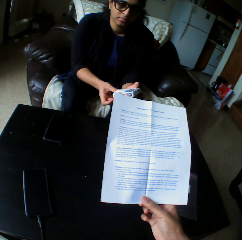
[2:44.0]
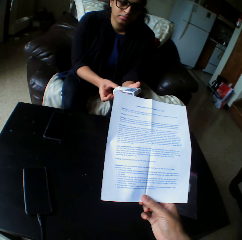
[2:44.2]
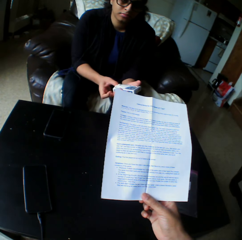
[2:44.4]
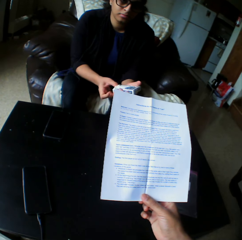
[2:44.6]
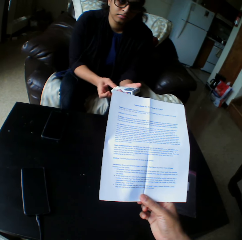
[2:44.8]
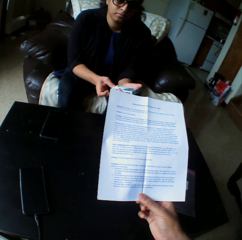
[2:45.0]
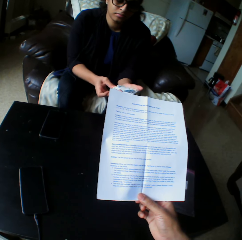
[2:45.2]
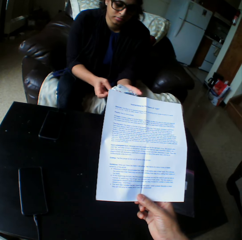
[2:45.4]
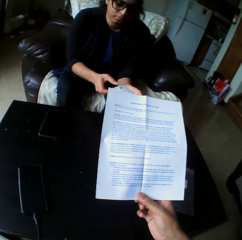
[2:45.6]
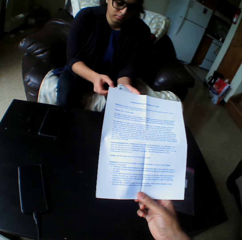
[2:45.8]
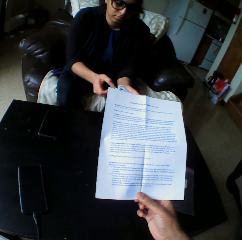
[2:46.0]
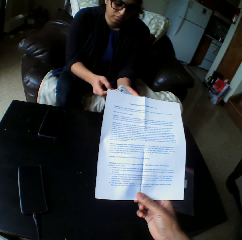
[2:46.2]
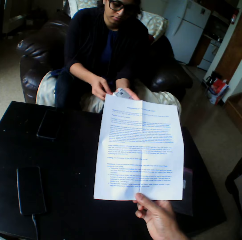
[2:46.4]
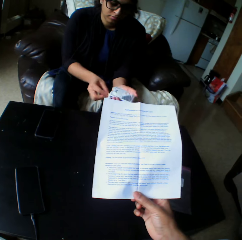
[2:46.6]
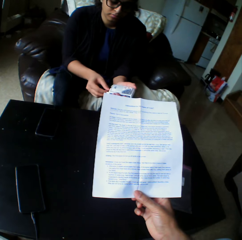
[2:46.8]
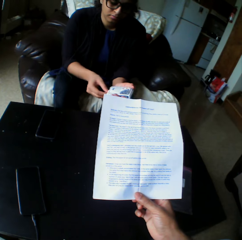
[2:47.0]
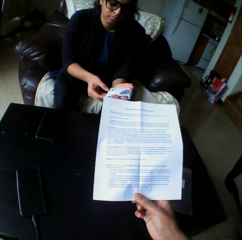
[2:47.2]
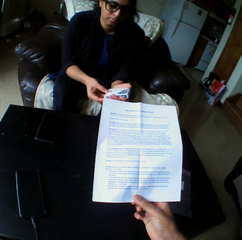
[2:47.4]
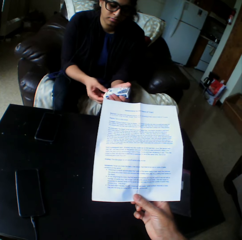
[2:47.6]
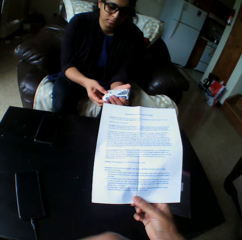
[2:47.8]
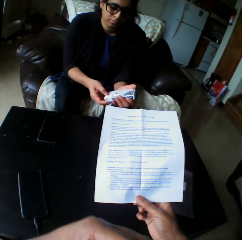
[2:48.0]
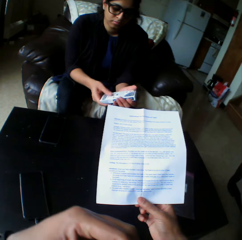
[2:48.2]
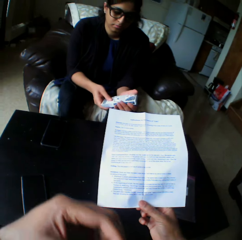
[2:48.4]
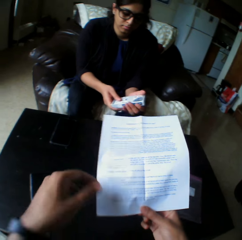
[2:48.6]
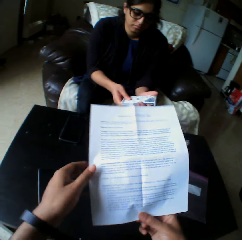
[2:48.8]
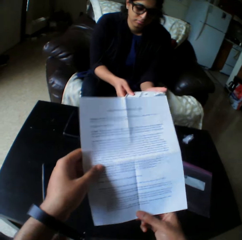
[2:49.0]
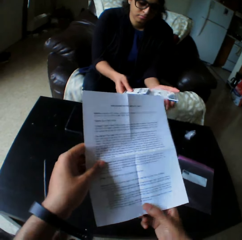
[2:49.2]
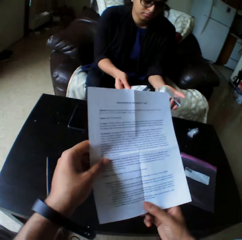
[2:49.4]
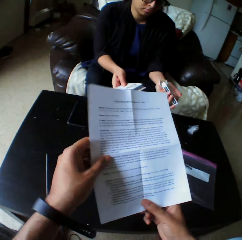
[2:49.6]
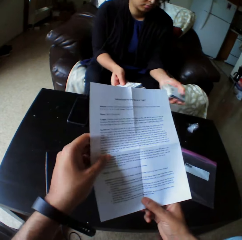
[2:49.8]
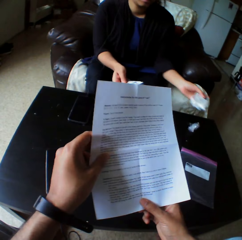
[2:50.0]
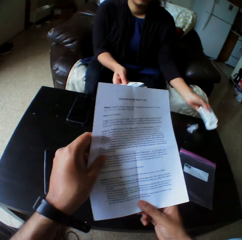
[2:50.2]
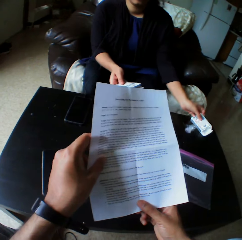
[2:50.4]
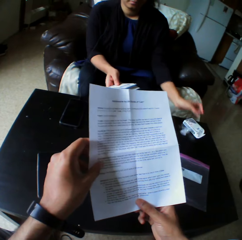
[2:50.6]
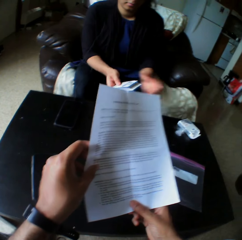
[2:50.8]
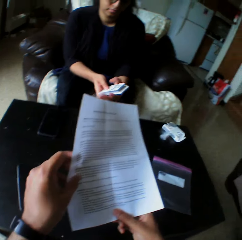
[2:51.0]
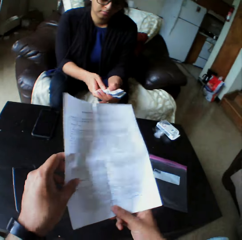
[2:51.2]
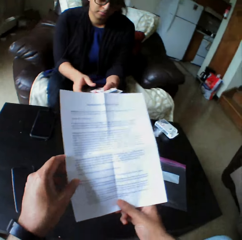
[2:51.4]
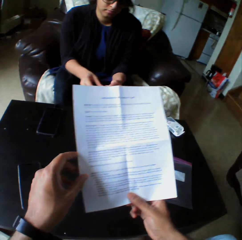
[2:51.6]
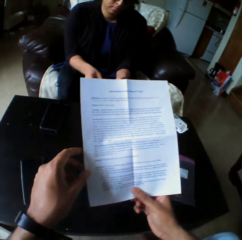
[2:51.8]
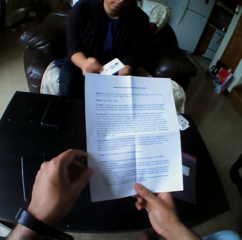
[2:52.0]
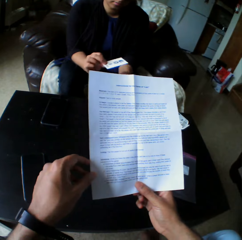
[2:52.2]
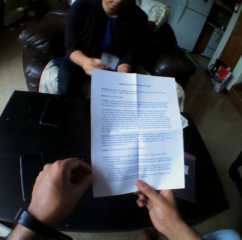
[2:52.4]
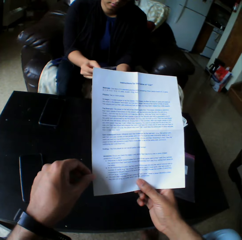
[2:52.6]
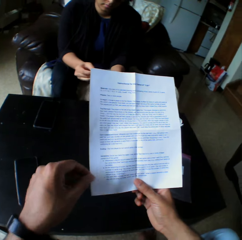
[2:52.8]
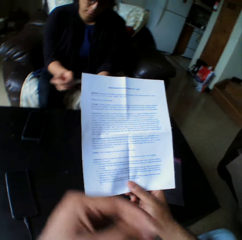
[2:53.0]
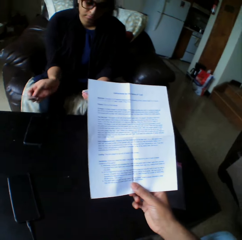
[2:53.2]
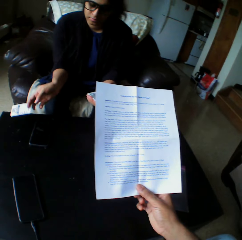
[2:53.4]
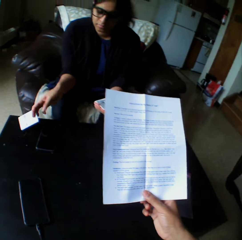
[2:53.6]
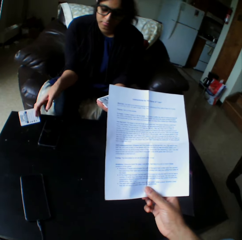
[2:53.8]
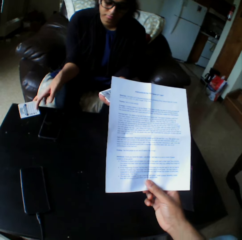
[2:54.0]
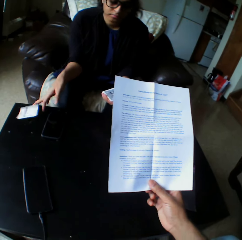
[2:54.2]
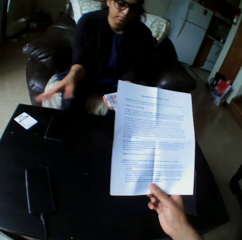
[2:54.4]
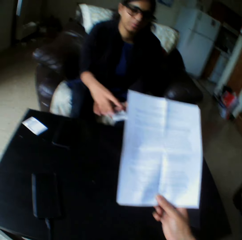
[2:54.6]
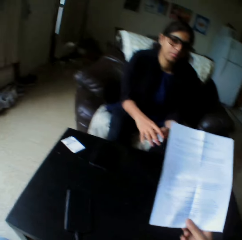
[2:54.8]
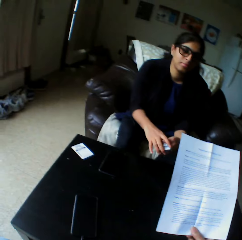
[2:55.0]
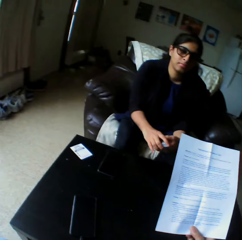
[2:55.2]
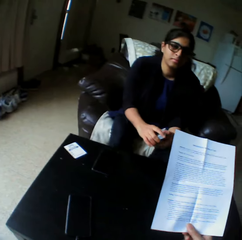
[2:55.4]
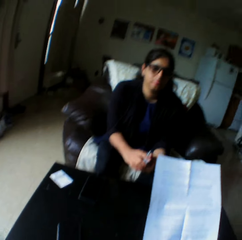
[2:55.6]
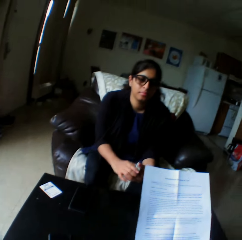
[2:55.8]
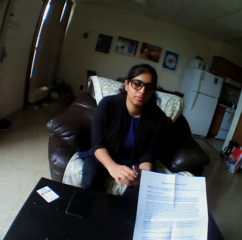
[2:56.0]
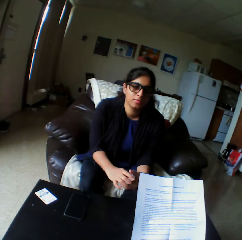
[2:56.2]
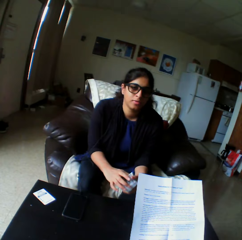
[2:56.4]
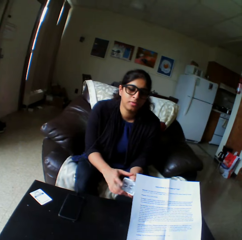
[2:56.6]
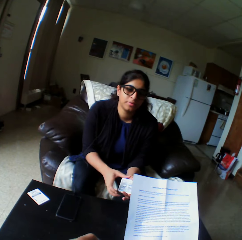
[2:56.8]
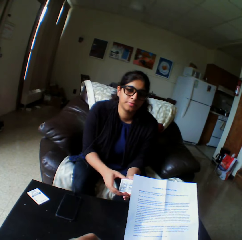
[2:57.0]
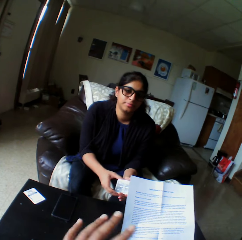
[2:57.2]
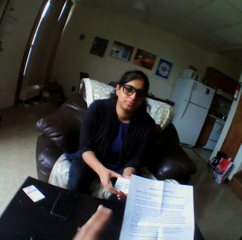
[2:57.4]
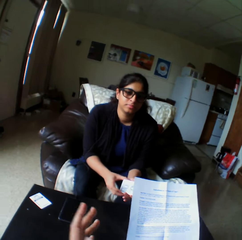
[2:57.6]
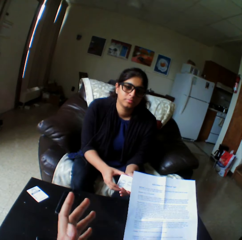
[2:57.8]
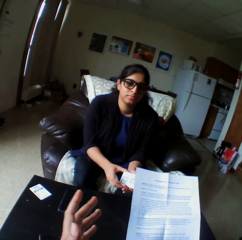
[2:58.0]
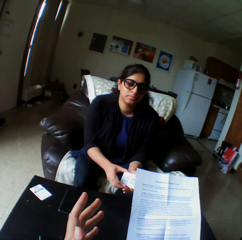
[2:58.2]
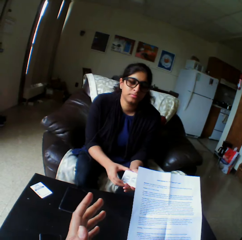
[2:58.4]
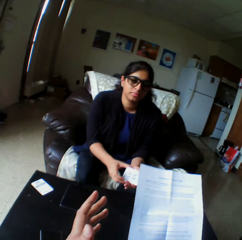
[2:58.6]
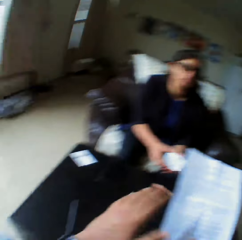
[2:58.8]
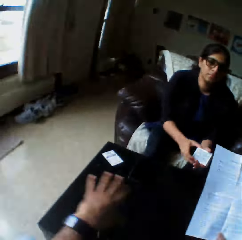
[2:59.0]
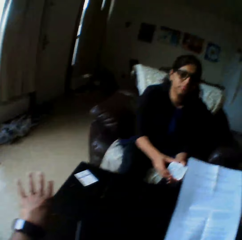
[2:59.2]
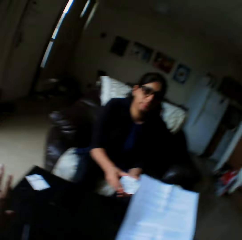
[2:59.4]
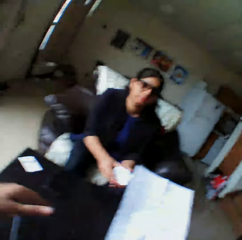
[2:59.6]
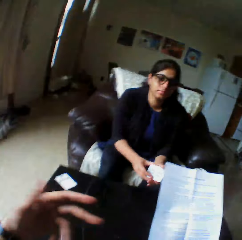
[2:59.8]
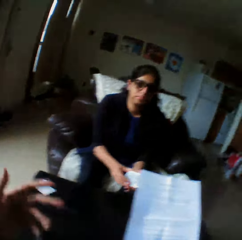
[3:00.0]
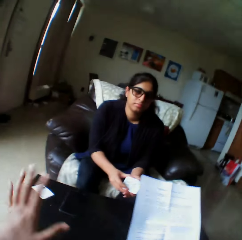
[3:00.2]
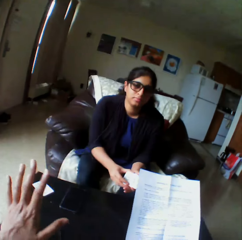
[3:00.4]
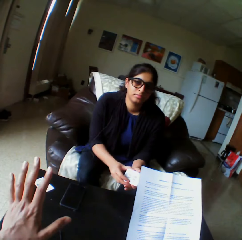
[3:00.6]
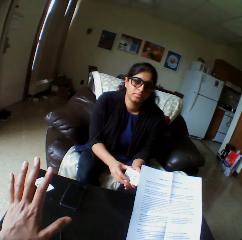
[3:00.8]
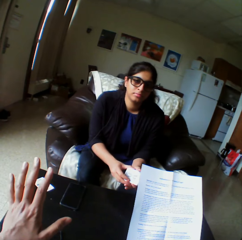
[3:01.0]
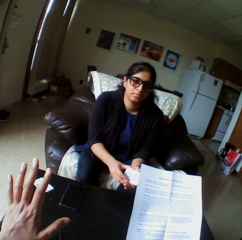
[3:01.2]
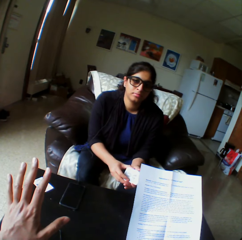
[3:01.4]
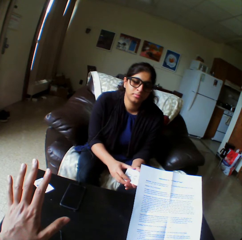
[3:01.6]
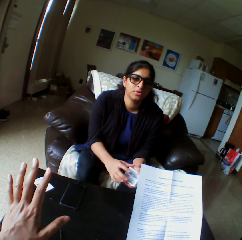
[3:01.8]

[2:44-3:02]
The camera wearer reads the paper. A woman opens the pack of cards. She removes the cards from the pack. The camera wearer holds the paper with both hands. He reads the paper. The woman drops the card pack in her left hand on the table. She holds the cards with both hands and flips the card. The camera wearer reads the paper. The woman picks a card from the deck in her left hand with her right hand. The camera wearer pulls his hand off the paper. The woman drops the card in her left hand on the table. She holds the cards with both hands. The camera wearer reads the paper. He gestures his hand.

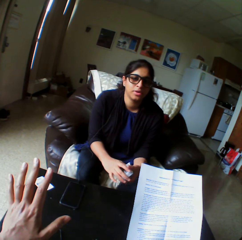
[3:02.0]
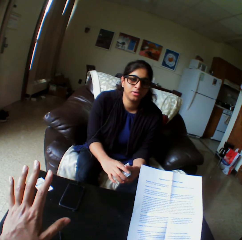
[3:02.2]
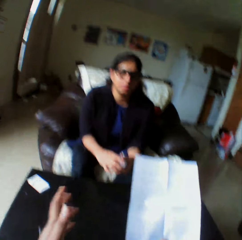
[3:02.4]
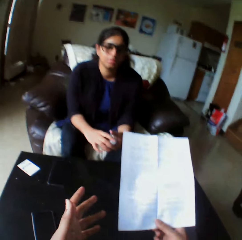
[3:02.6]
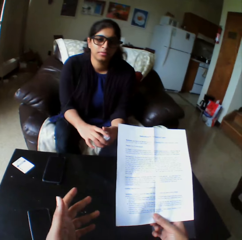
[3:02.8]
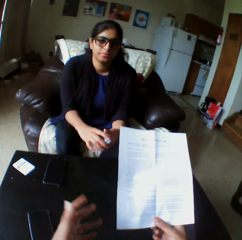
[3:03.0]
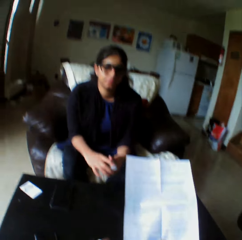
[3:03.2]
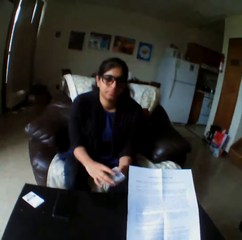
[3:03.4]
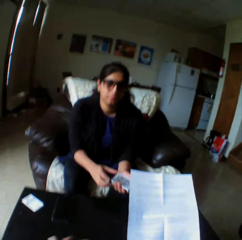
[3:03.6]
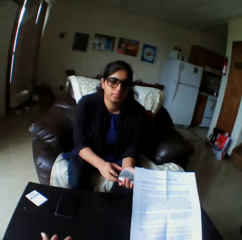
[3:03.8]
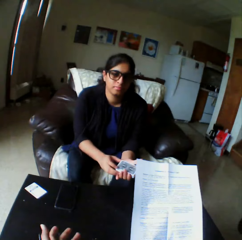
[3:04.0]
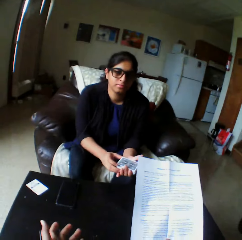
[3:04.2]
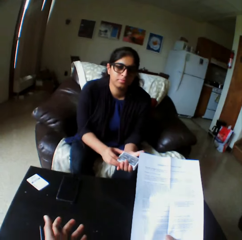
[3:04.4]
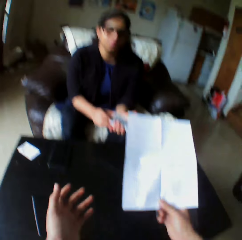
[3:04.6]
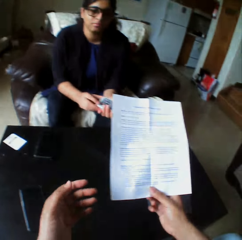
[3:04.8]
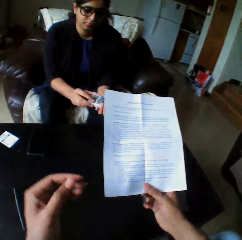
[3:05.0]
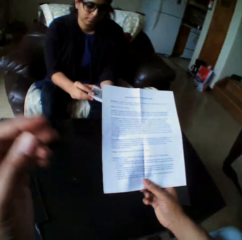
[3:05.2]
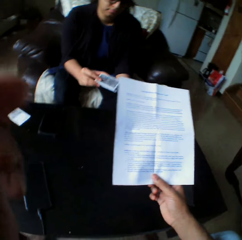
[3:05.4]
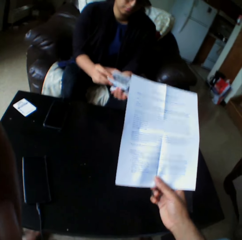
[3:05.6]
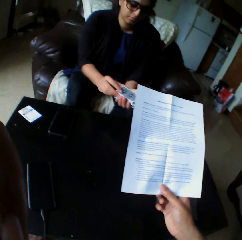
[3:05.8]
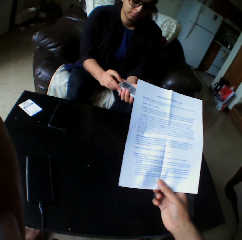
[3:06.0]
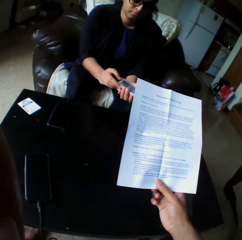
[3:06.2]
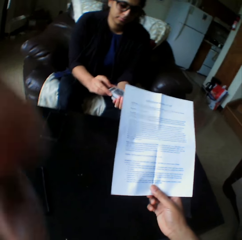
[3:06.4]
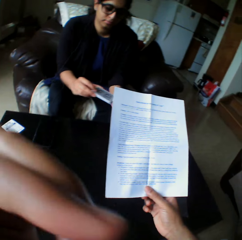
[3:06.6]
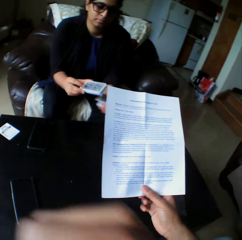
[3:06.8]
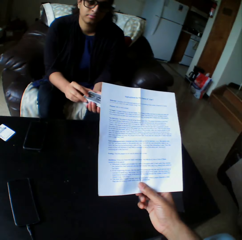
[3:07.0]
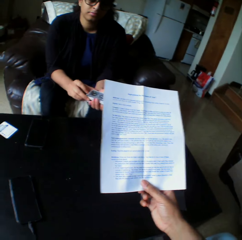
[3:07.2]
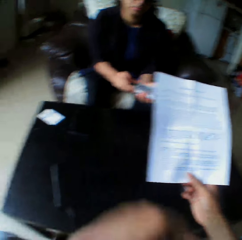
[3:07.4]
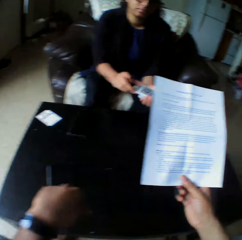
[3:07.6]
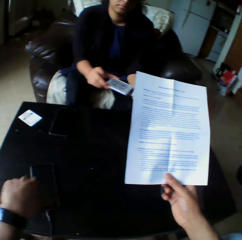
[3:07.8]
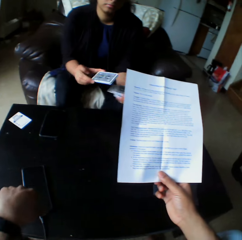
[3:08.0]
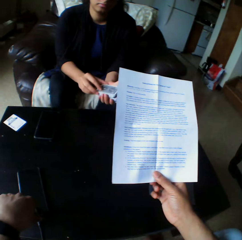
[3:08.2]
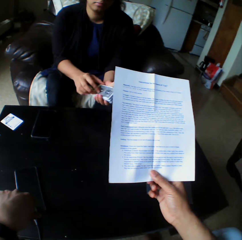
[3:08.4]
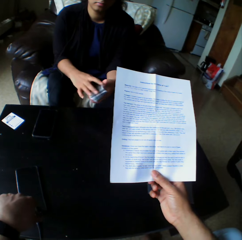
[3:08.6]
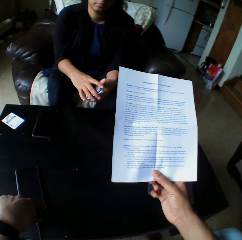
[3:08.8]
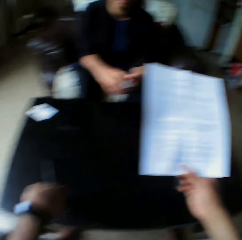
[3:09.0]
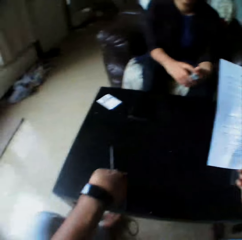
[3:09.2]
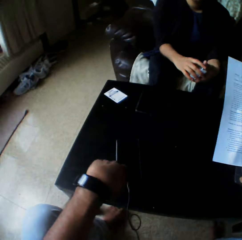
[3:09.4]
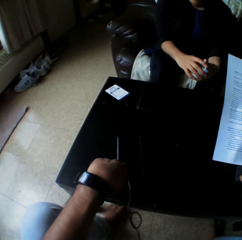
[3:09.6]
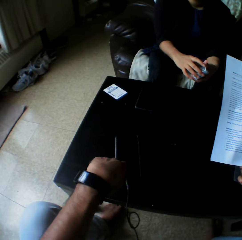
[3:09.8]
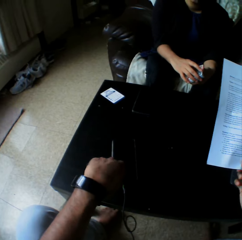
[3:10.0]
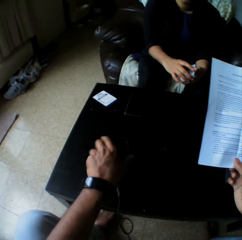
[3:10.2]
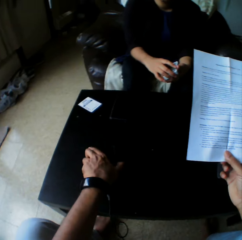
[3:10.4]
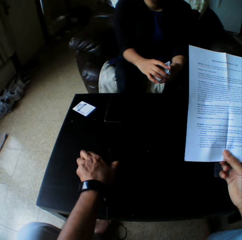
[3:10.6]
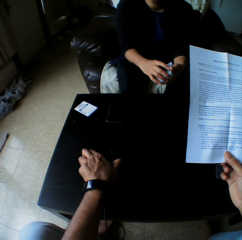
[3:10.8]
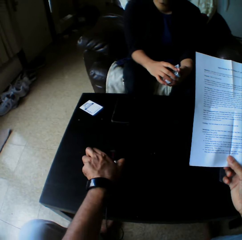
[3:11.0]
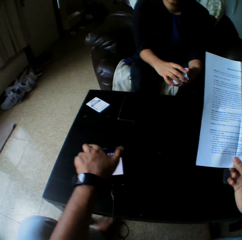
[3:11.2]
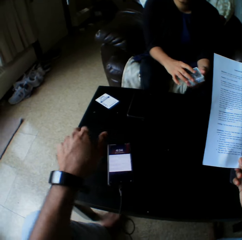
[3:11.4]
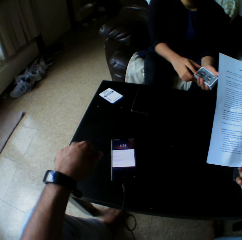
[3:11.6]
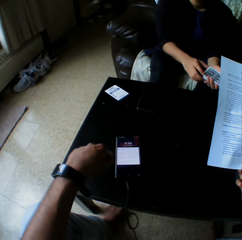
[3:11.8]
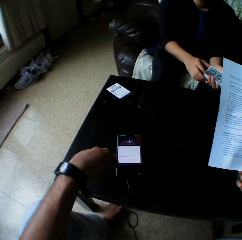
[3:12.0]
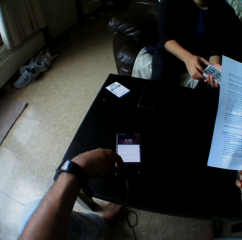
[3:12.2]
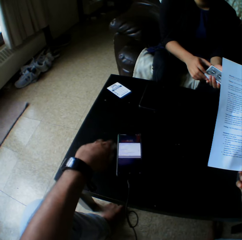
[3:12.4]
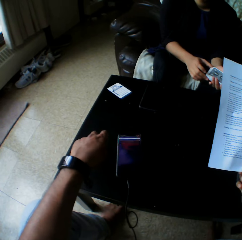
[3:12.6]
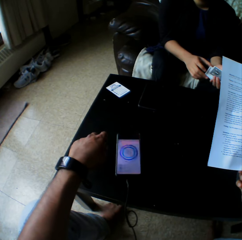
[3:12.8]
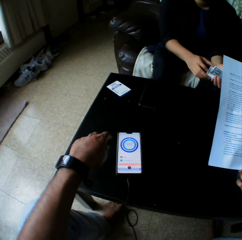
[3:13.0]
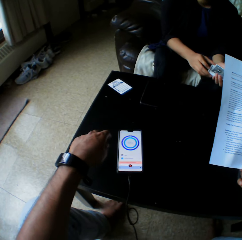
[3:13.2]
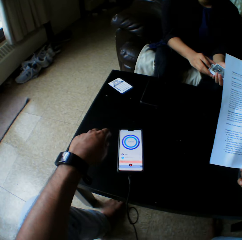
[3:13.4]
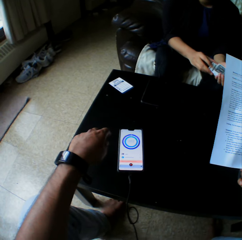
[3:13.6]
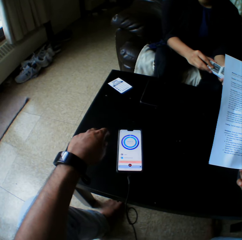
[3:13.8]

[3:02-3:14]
A woman shuffles the cards. The camera wearer gestures his hand. He presses the phone. He operates the phone on the table with his left hand. He pulls his hand off the phone. He scrolls the phone with his finger.
